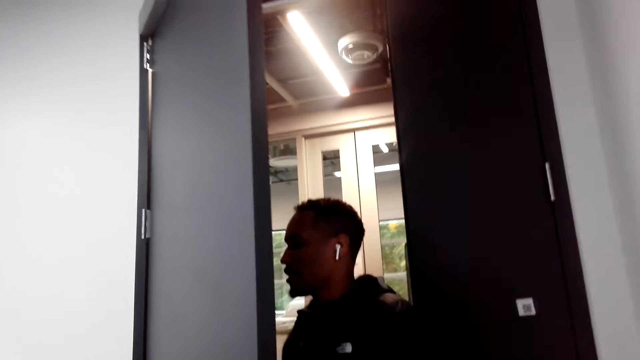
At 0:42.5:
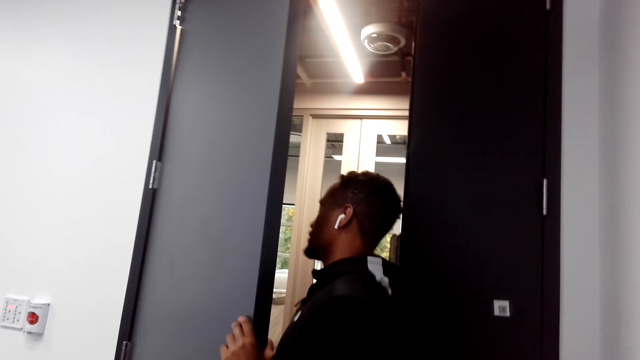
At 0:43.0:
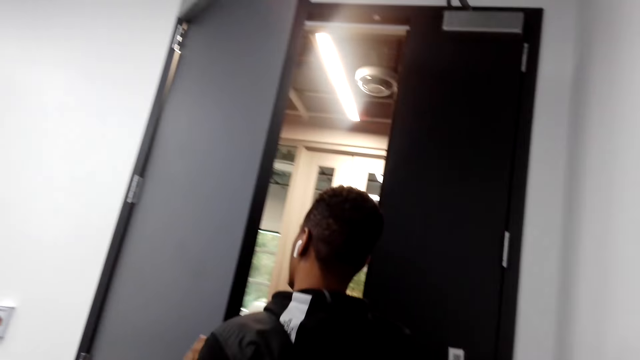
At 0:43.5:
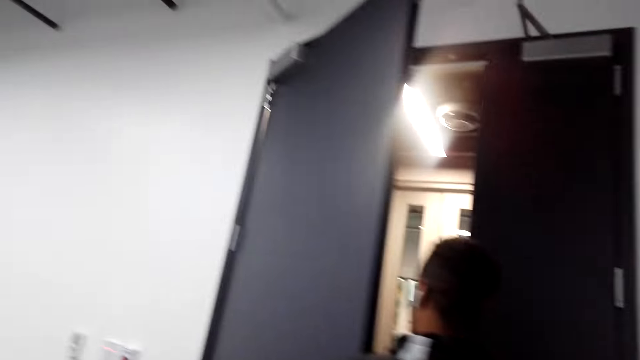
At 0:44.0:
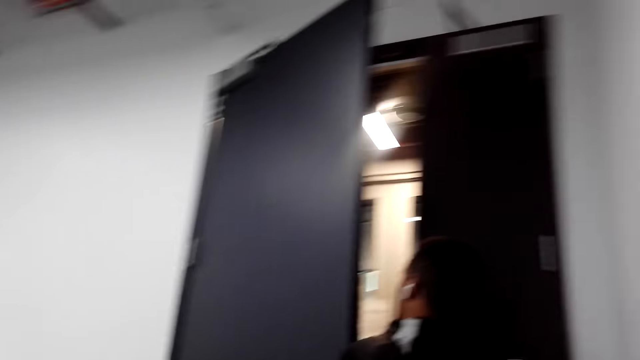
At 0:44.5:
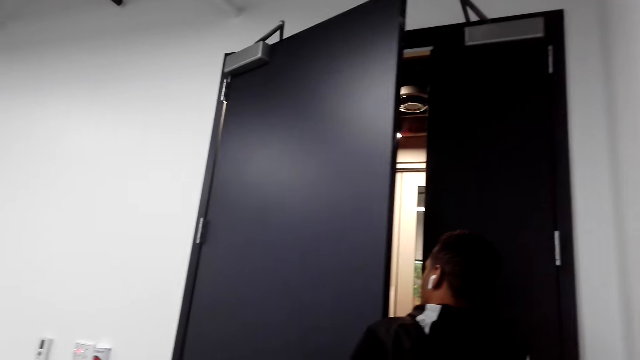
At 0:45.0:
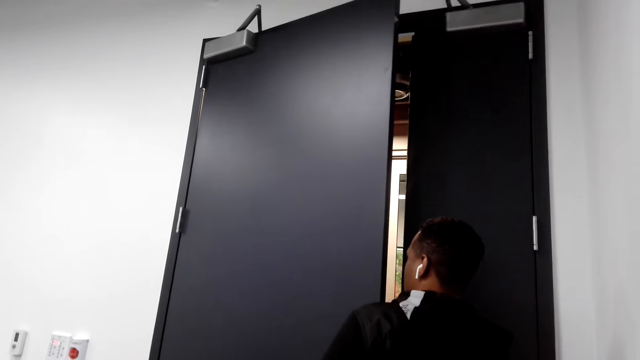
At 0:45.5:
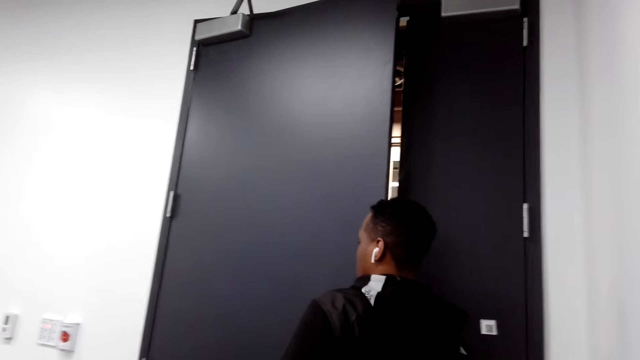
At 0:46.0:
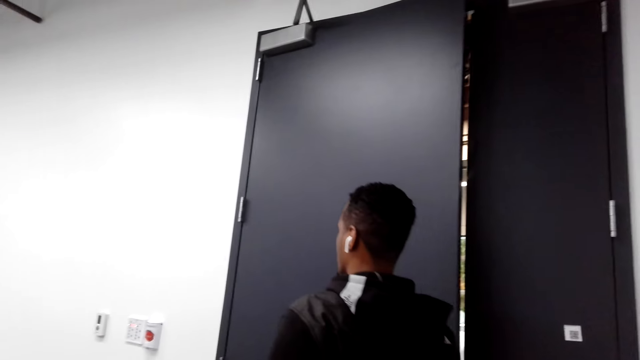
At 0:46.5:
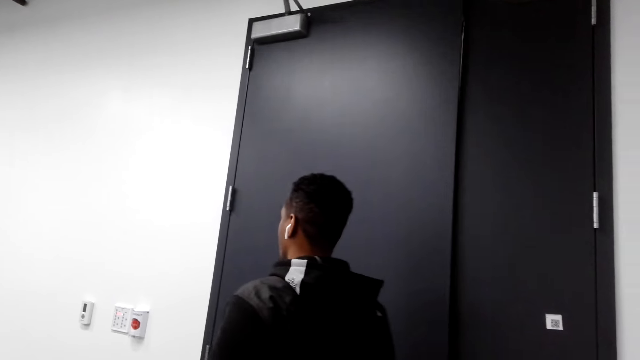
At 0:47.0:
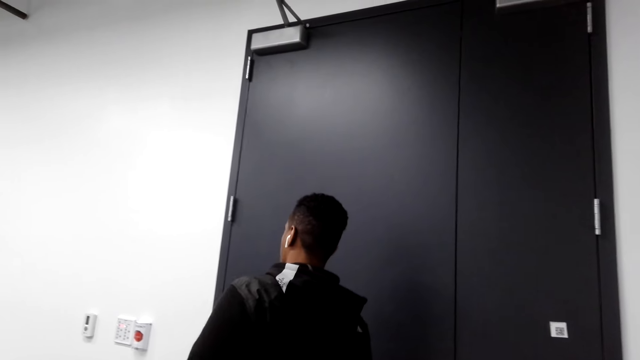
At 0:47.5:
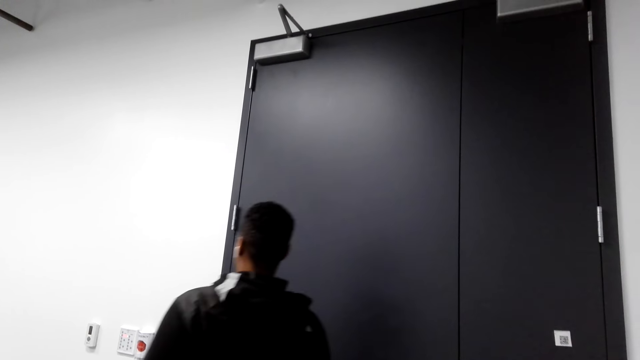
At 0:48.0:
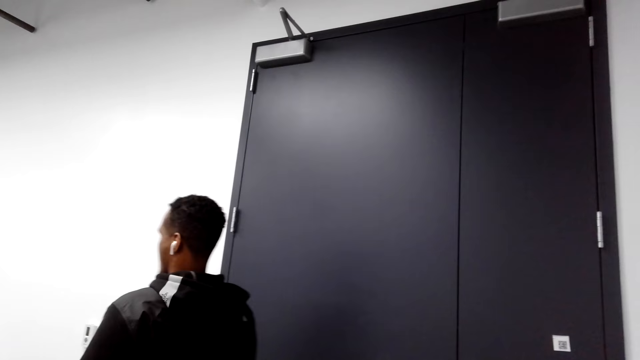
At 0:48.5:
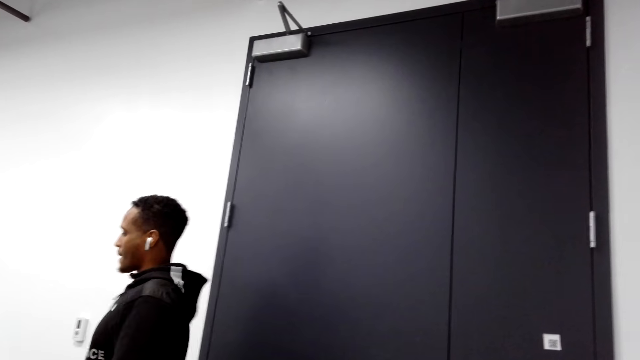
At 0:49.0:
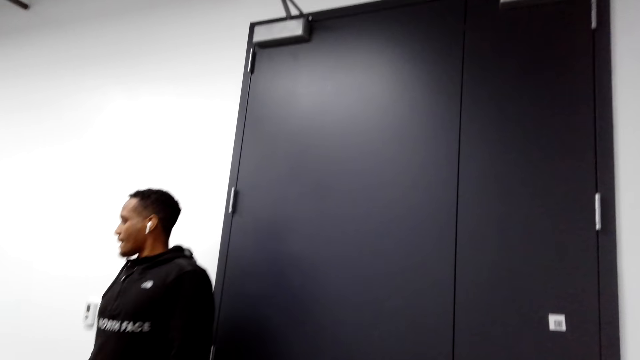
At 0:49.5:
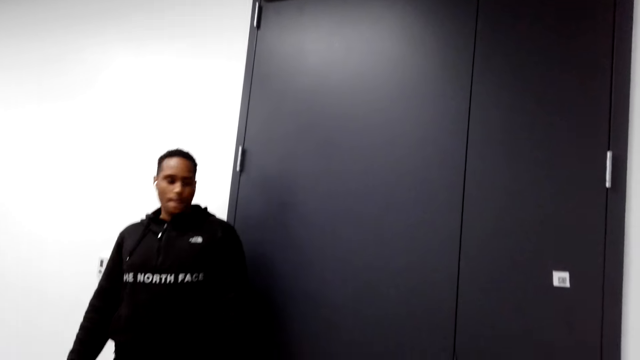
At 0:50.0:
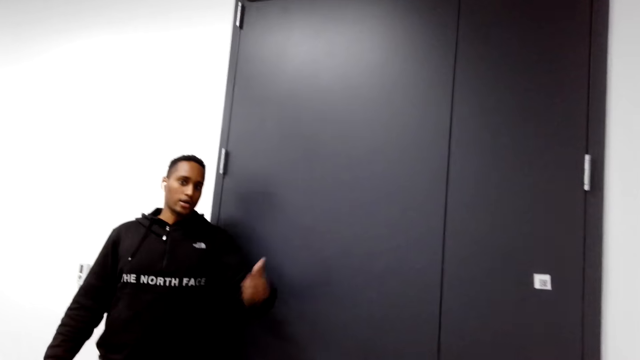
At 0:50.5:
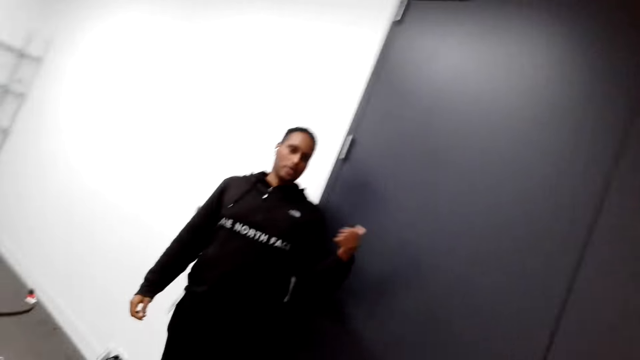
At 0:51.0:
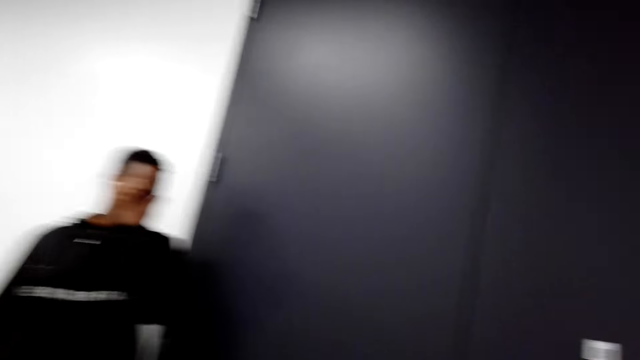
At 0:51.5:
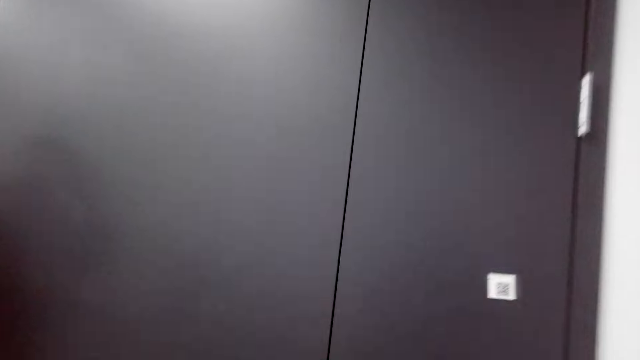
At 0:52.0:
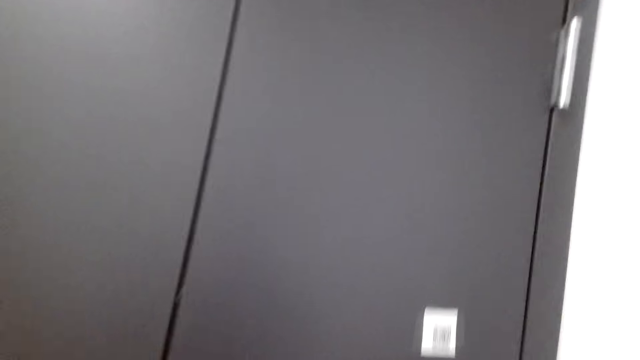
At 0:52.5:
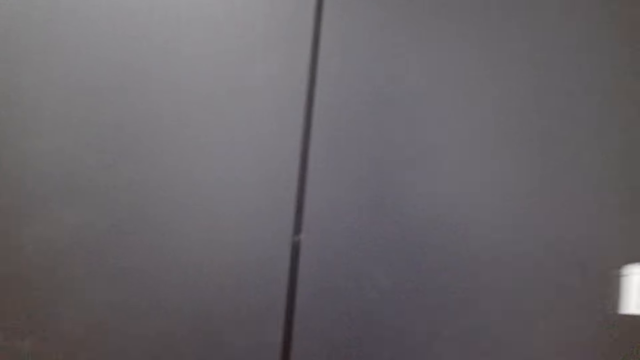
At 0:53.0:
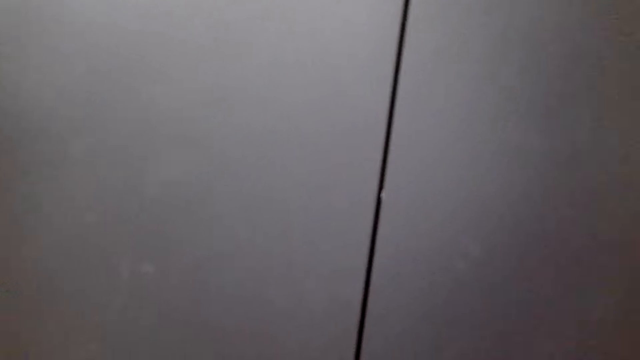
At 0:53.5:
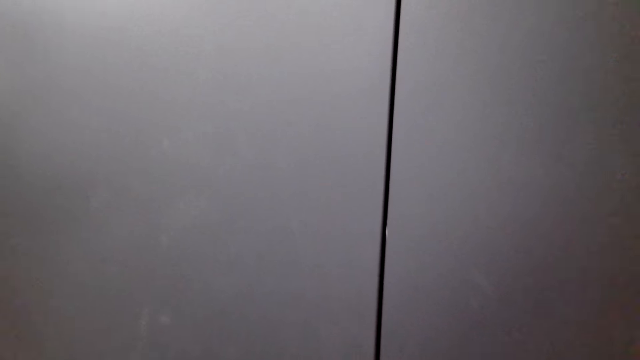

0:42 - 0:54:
A man closes the door, talks to another man and walks in a room. The first man talks to the camera wearer.

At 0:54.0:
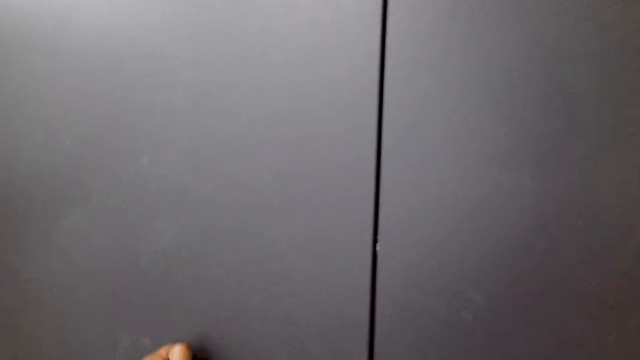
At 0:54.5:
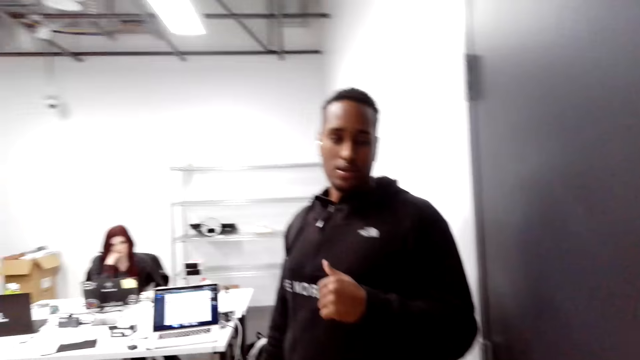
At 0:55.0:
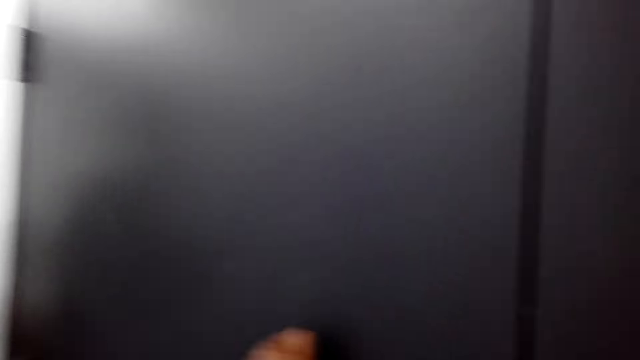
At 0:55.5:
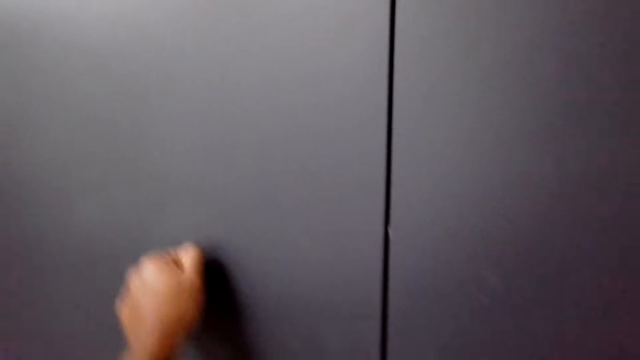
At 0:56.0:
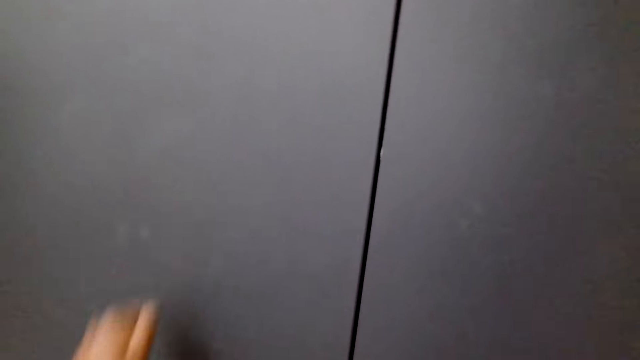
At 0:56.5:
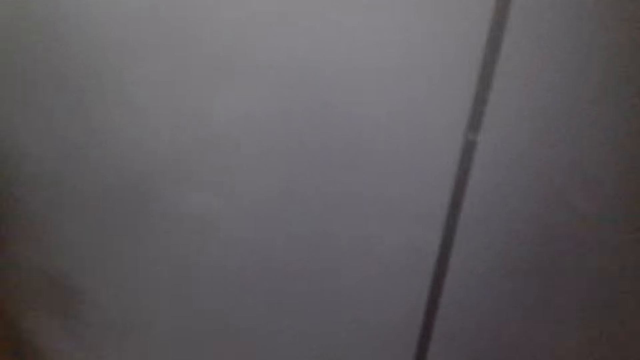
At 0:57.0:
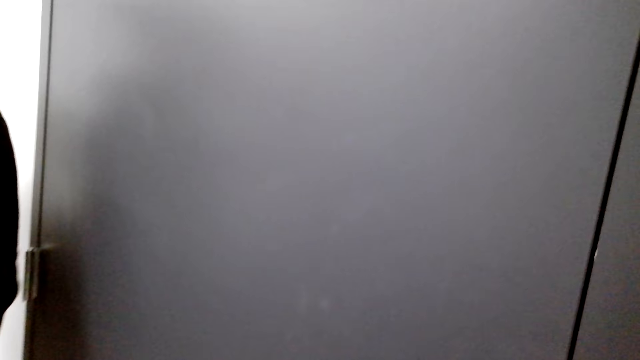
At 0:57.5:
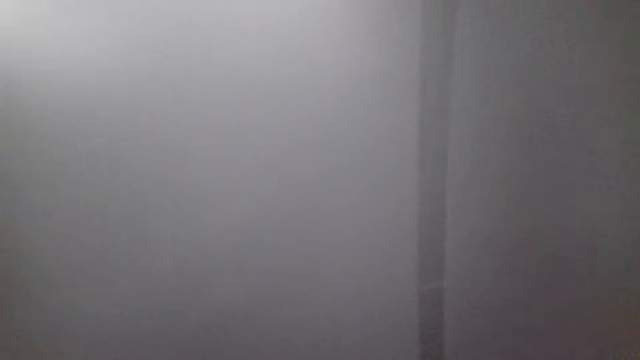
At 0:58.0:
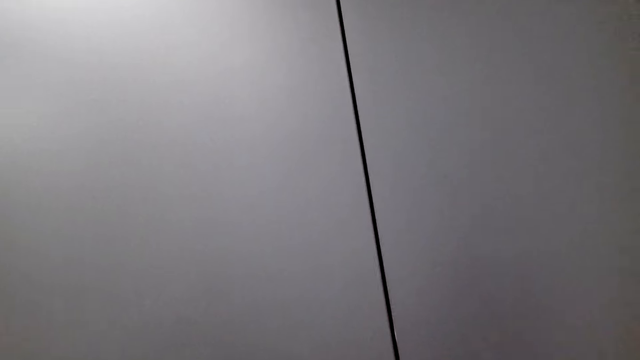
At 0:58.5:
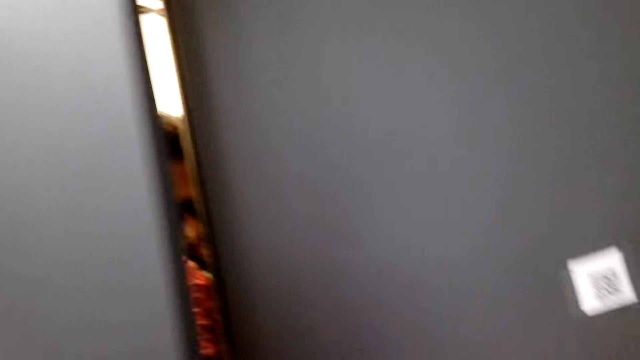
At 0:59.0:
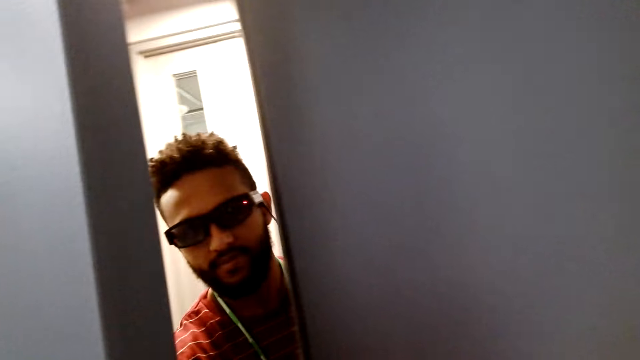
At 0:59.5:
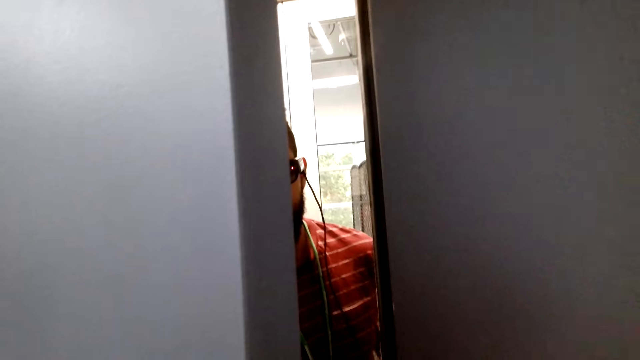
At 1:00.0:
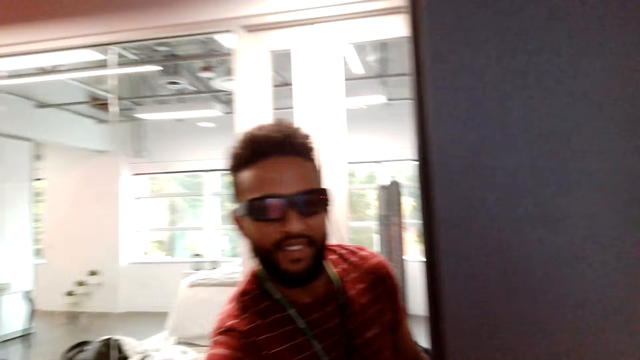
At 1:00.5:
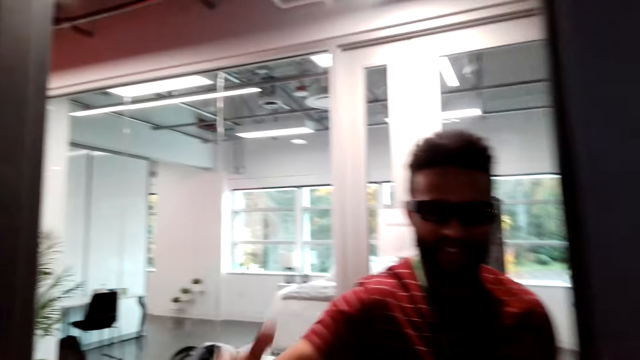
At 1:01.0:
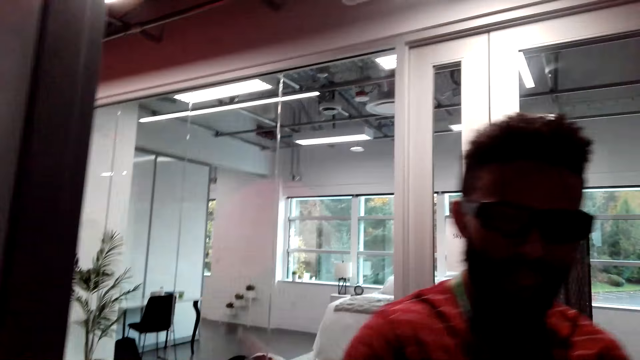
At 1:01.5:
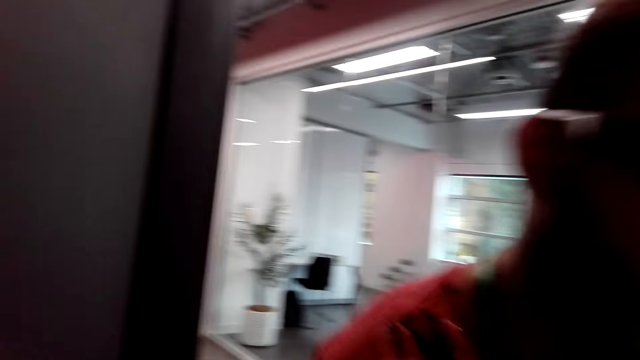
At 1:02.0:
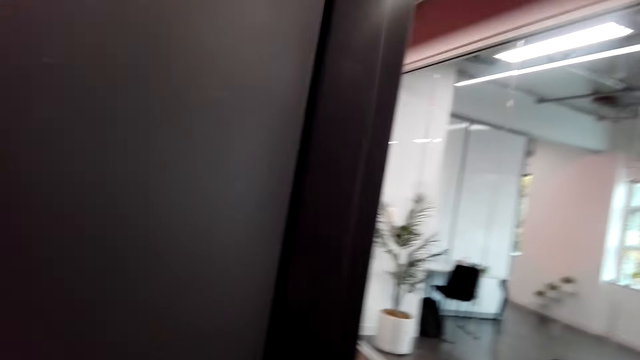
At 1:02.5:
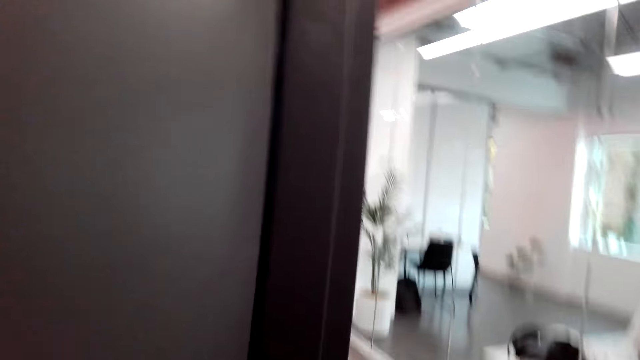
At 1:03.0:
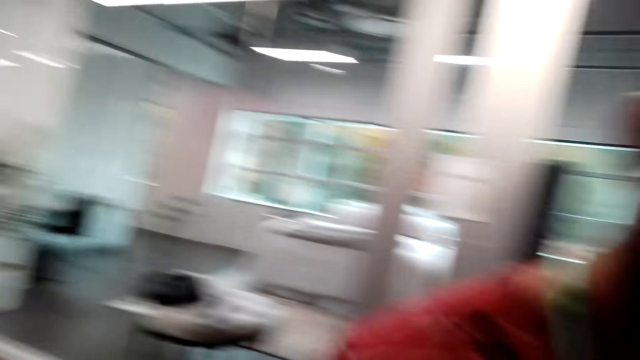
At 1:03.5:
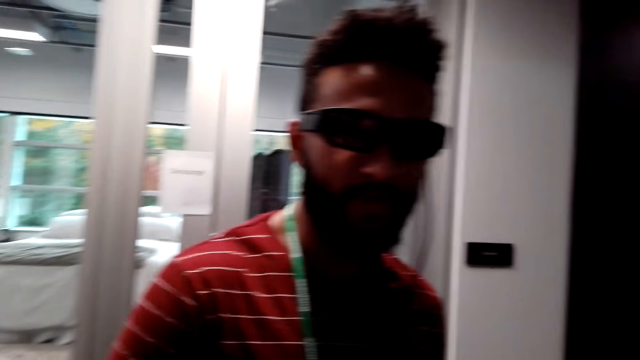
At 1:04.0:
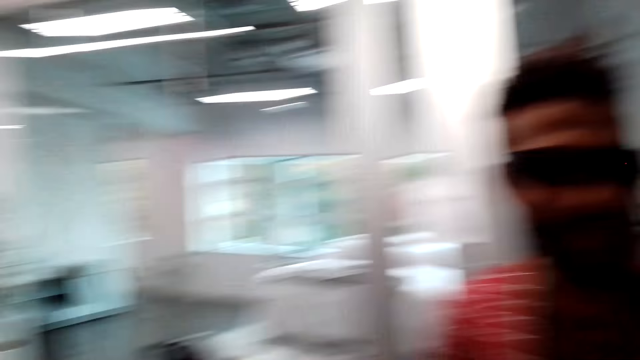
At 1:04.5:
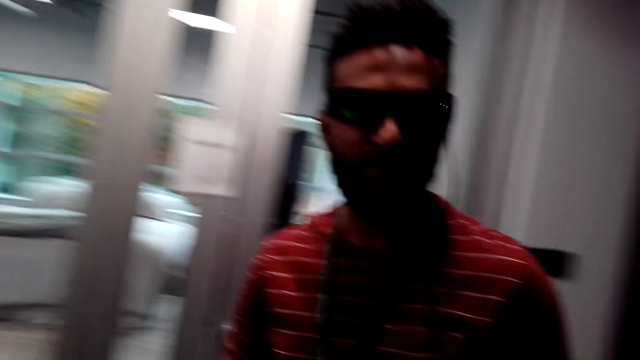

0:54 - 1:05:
The camera wearer knocks at the door. A man opens the door. The man talks to the camera wearer.
